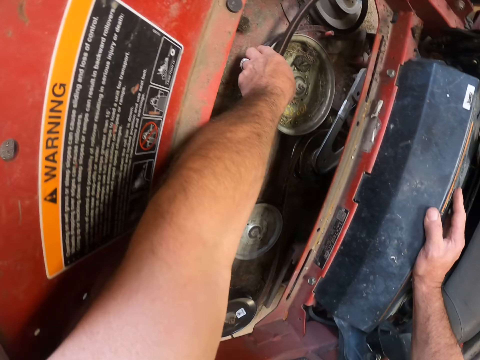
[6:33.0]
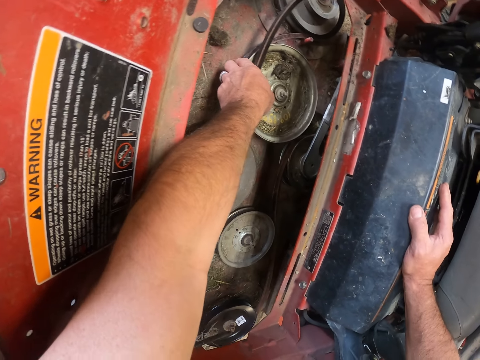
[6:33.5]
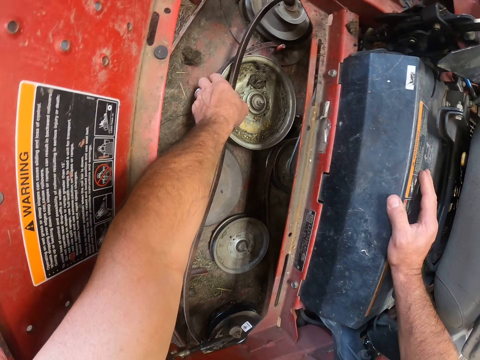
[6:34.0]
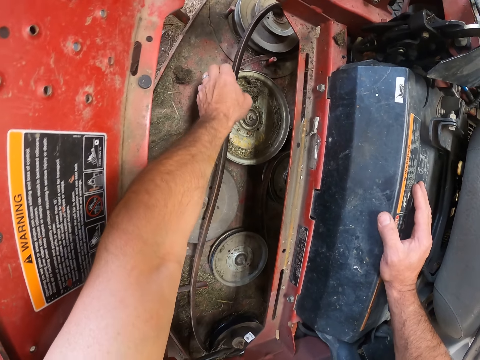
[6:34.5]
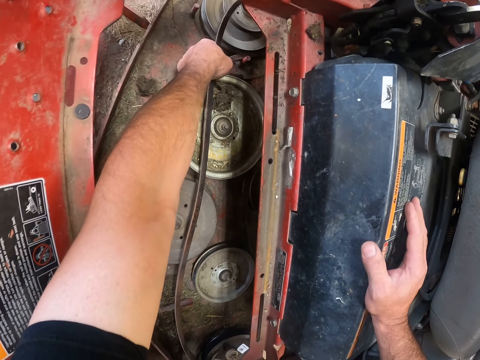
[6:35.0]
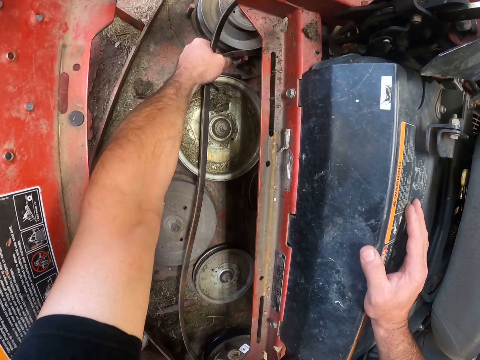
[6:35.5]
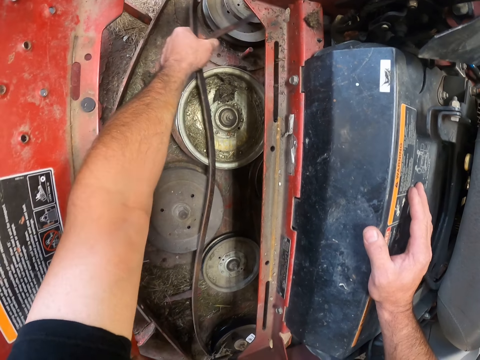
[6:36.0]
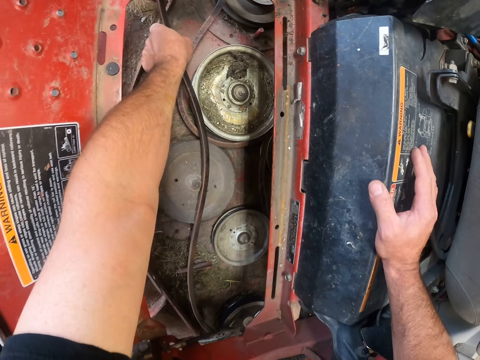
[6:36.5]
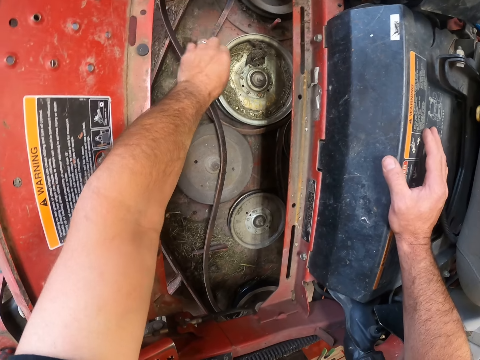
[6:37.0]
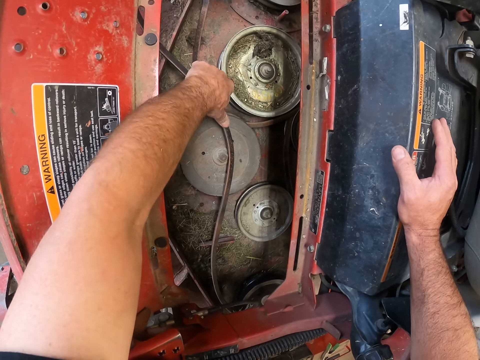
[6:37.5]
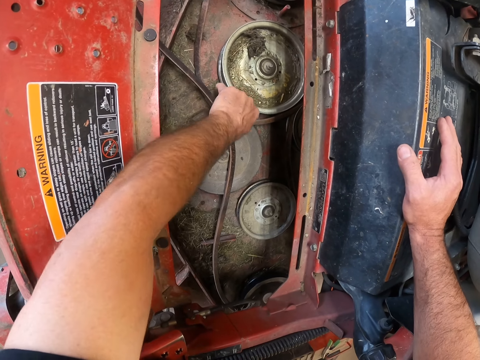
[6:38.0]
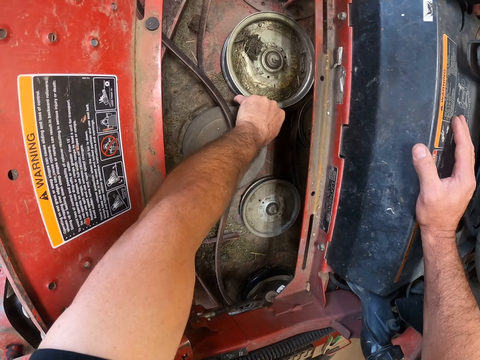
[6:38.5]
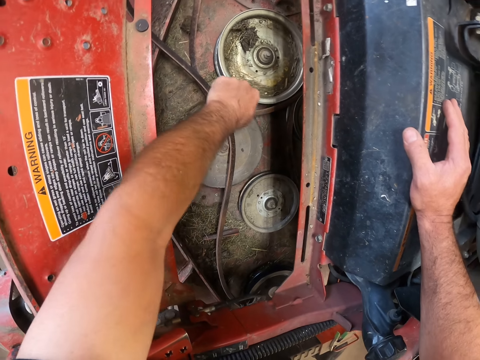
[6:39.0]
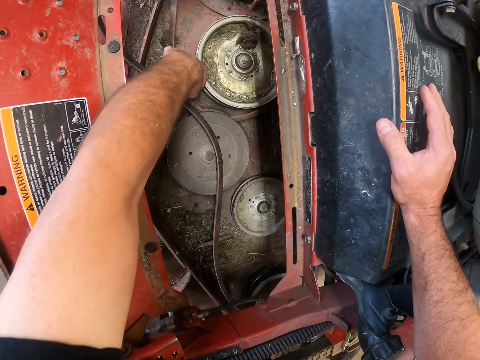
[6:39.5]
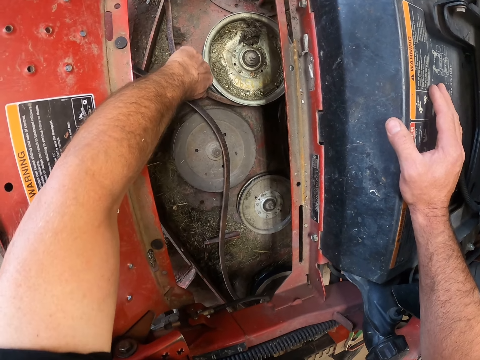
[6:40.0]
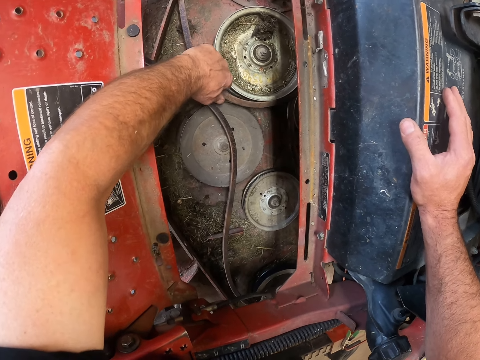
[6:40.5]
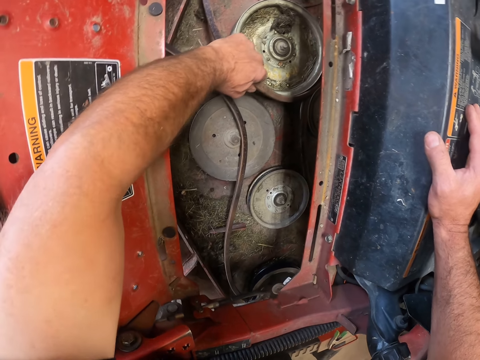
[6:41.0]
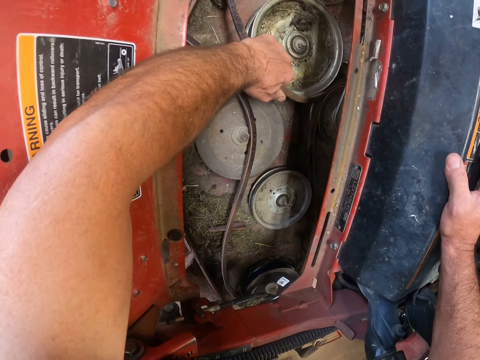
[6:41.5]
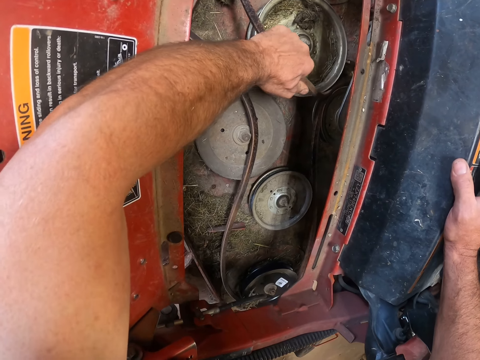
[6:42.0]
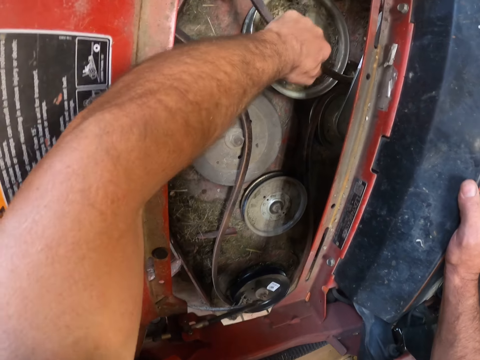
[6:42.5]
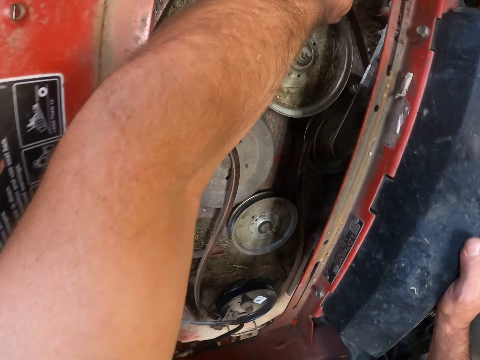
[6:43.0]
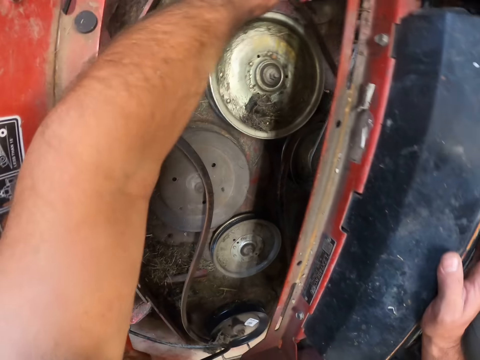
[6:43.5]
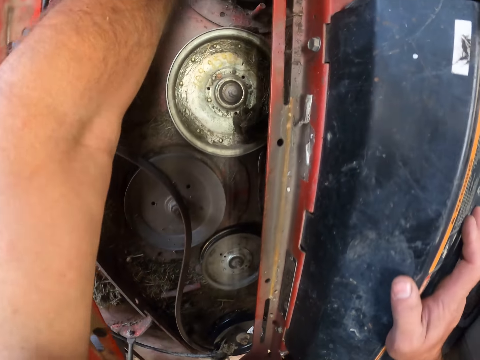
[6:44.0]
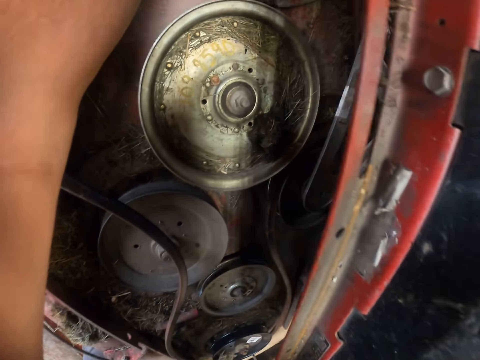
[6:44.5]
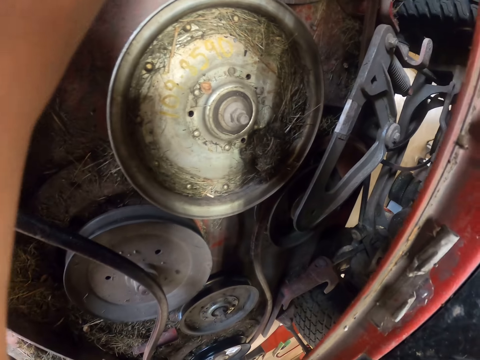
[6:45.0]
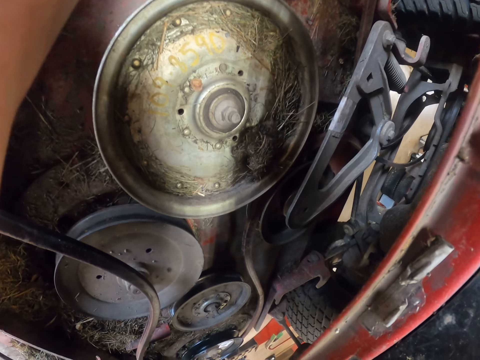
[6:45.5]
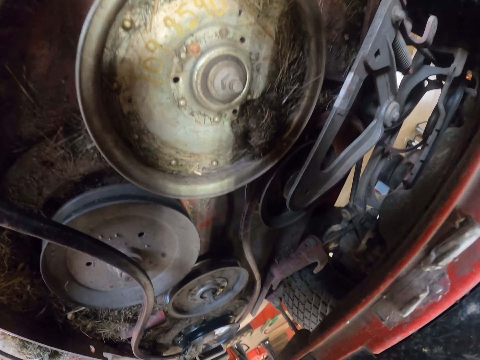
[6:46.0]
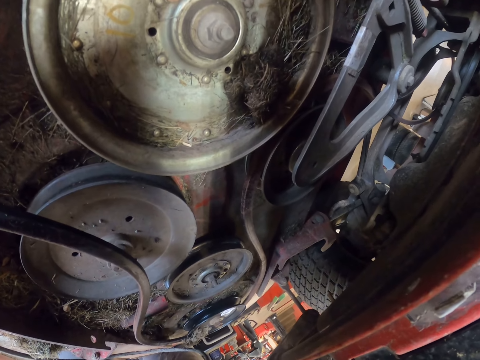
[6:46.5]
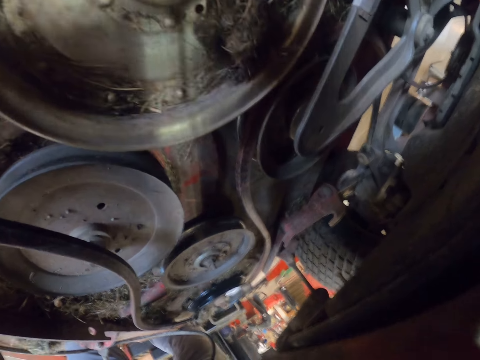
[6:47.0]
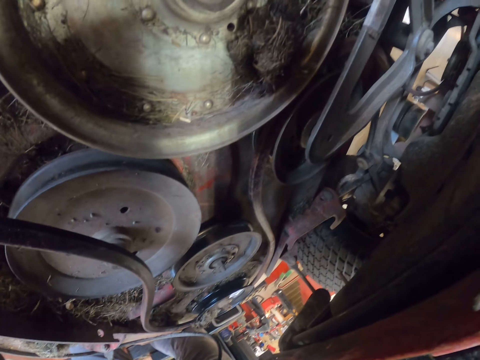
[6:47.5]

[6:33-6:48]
The camera wearer stares at the interior of the lawn mower.

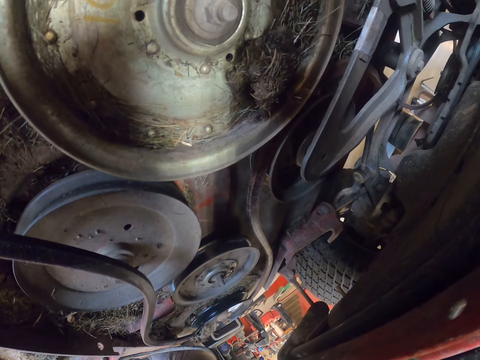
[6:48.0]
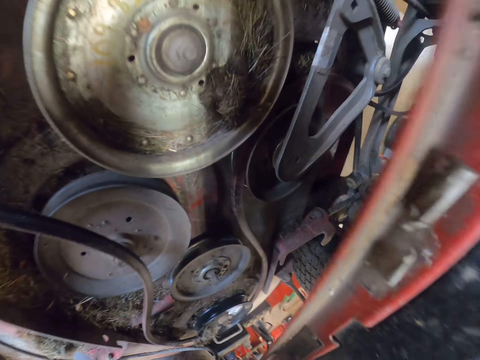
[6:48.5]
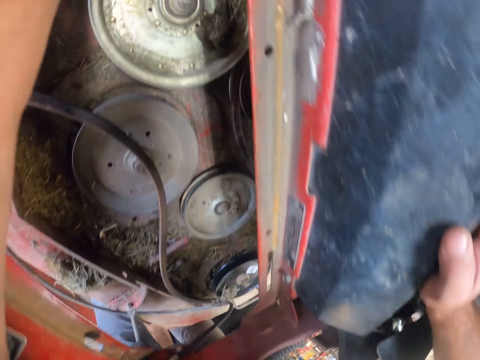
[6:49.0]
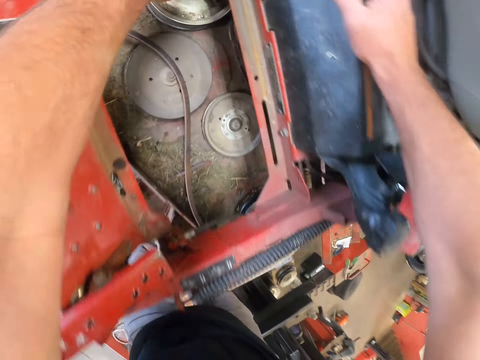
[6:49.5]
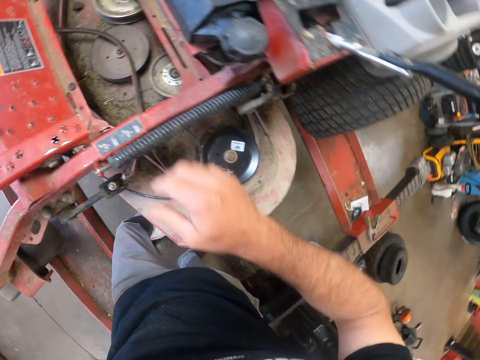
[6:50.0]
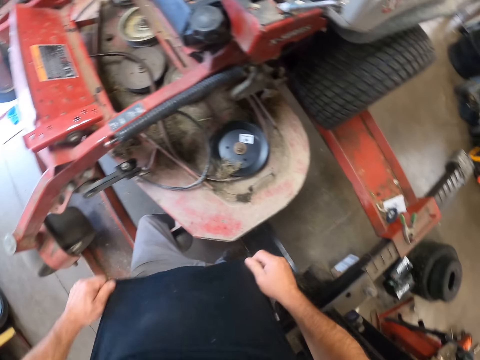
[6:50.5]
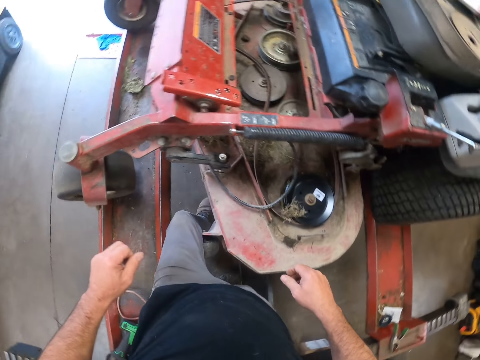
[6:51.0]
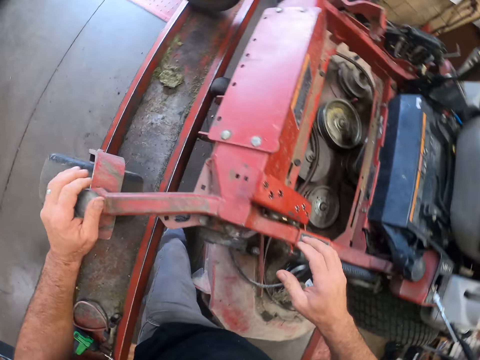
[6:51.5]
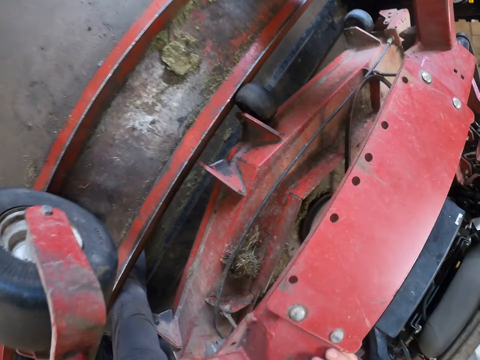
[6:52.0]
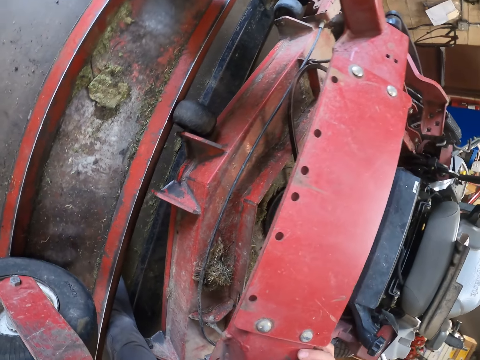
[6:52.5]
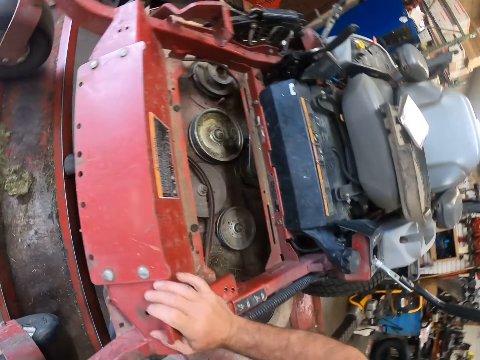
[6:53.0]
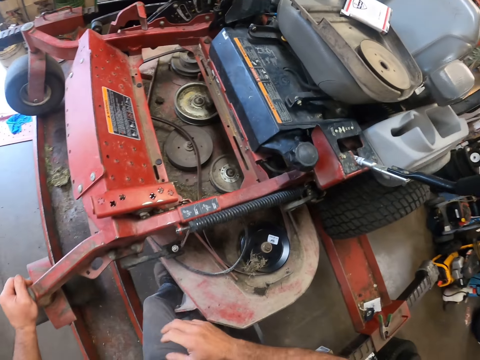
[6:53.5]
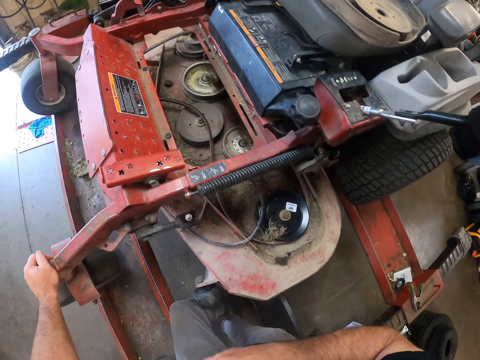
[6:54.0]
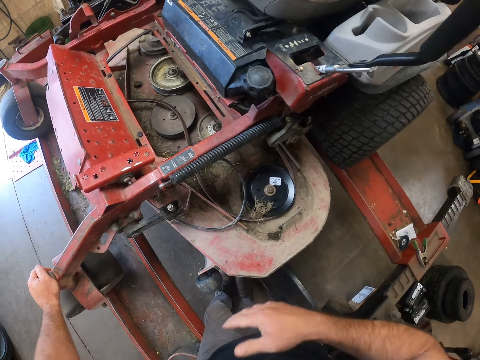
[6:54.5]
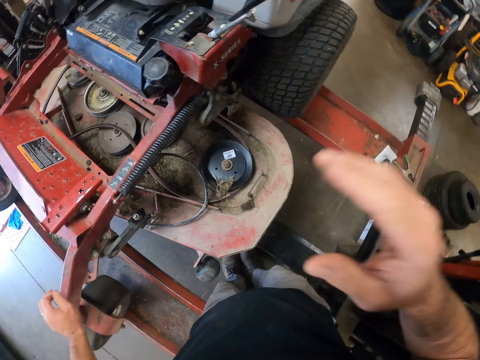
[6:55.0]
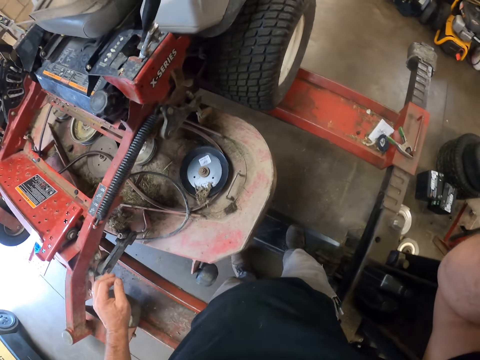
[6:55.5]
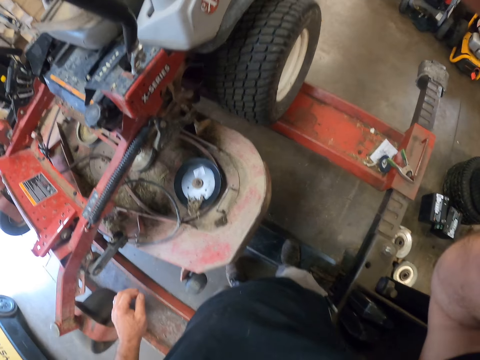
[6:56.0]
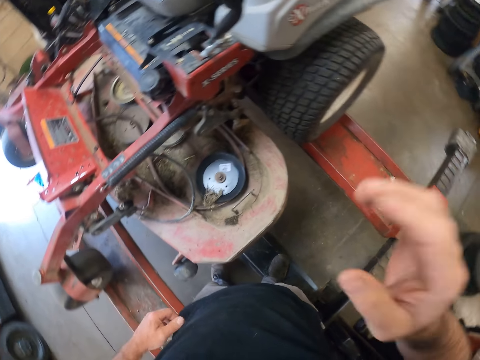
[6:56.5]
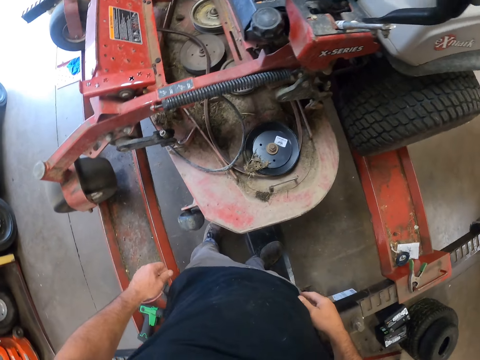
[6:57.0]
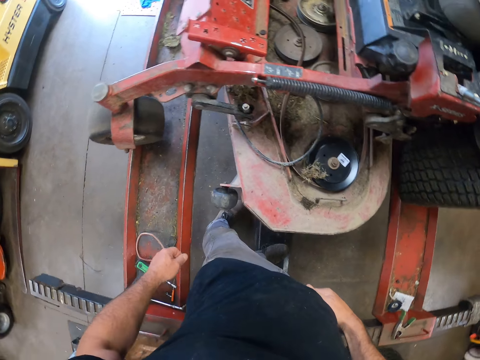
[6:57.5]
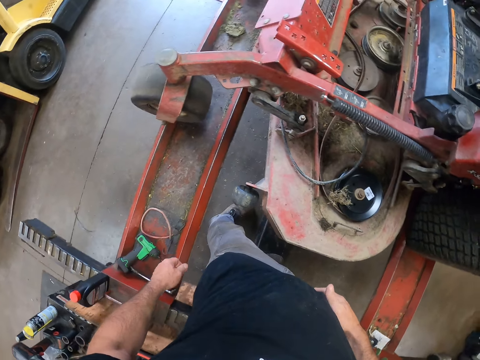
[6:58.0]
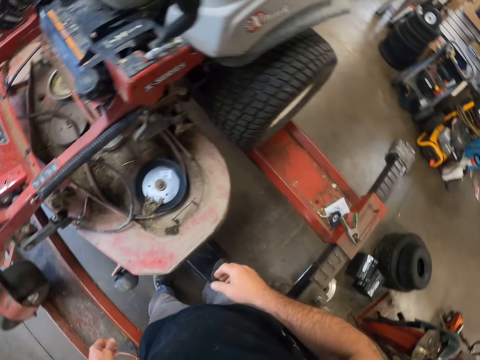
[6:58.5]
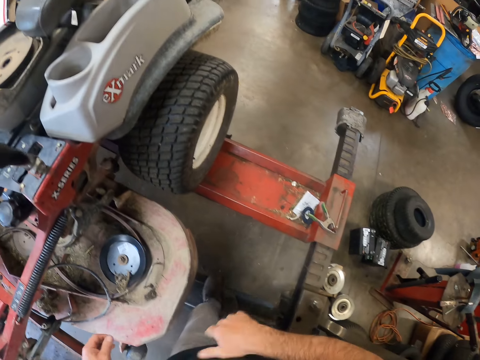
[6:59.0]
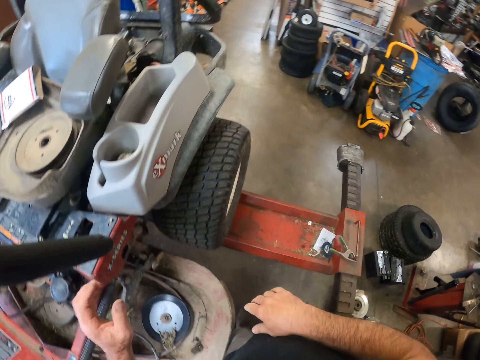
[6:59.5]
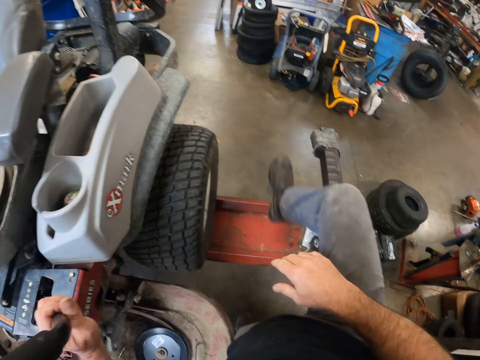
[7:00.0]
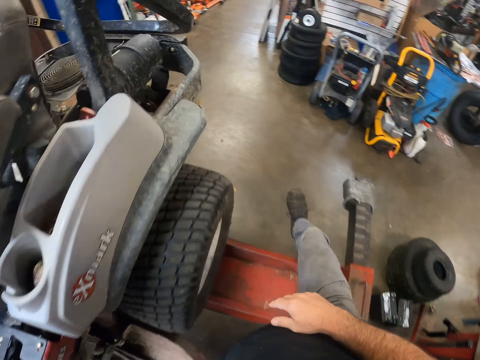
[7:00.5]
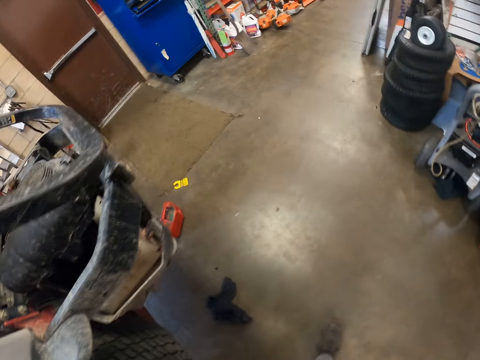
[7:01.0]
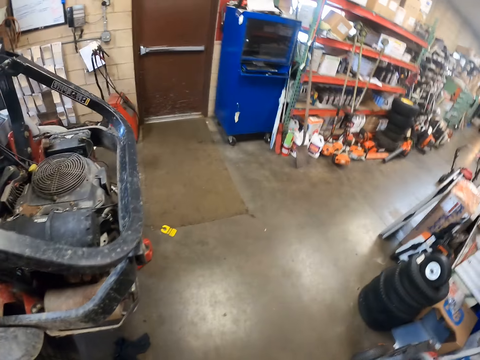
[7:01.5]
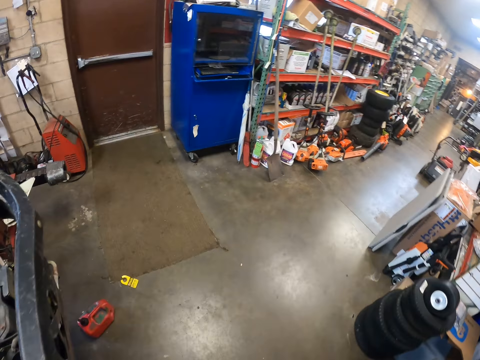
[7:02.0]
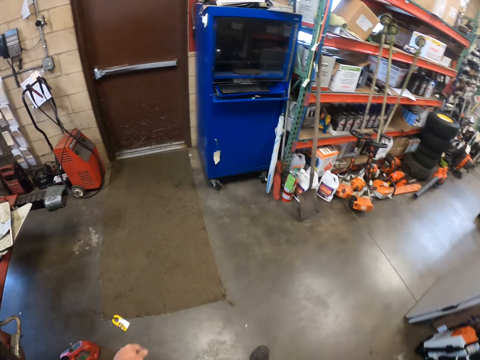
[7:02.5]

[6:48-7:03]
The camera wearer stares at the lawn mower. He places his hands on the lawn mower. He stares at the lawn mower. He holds a part of the lawn mower with his left hand. He walks away from the lawn mower.
